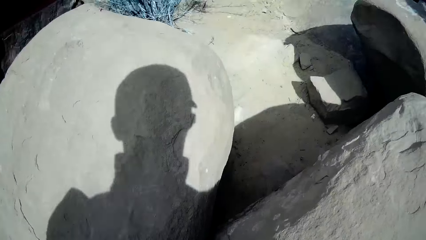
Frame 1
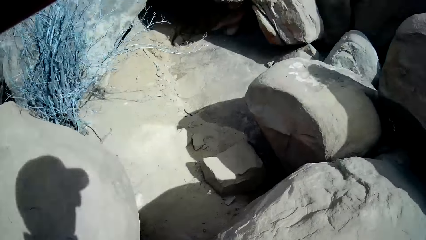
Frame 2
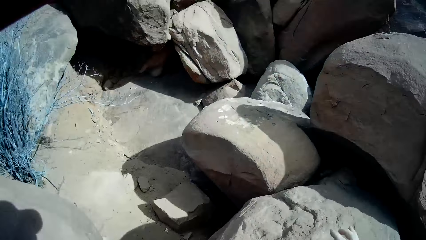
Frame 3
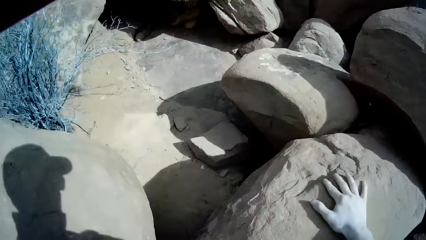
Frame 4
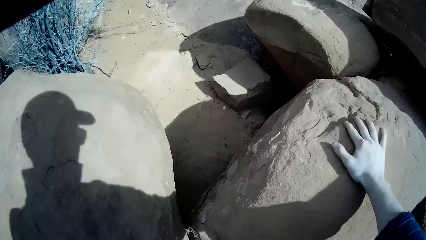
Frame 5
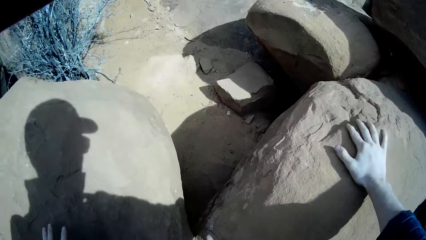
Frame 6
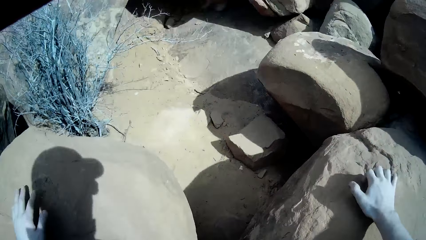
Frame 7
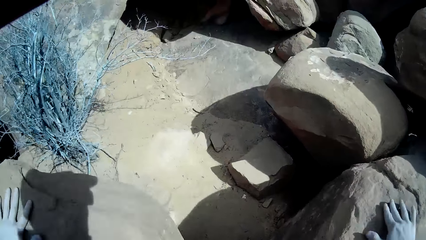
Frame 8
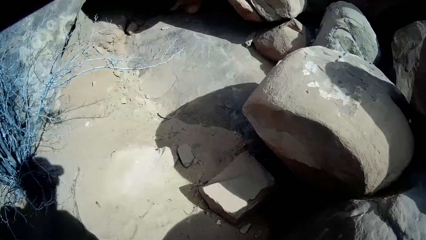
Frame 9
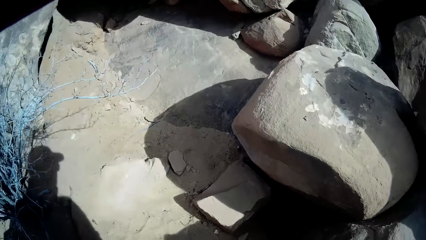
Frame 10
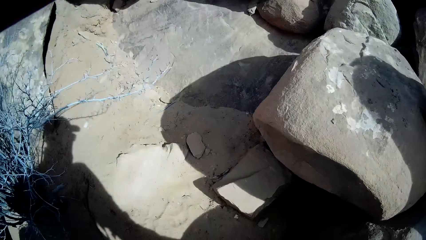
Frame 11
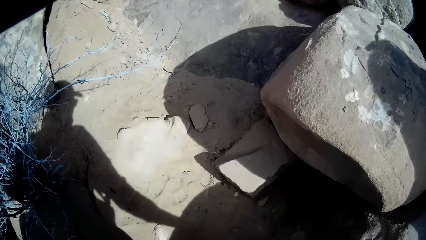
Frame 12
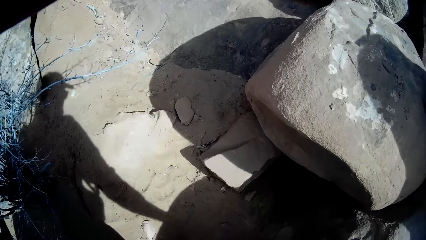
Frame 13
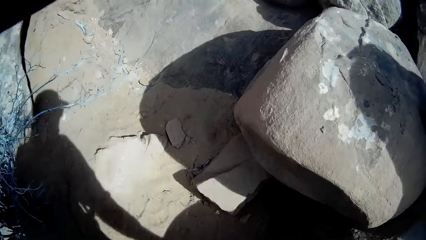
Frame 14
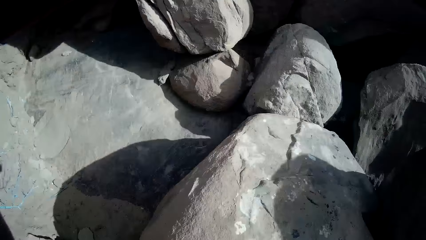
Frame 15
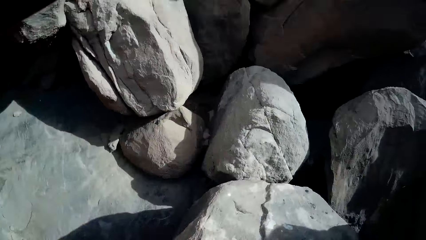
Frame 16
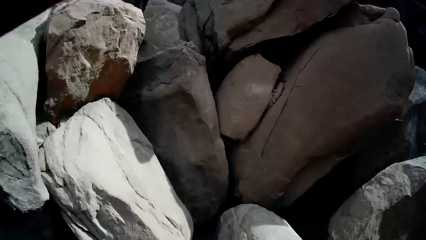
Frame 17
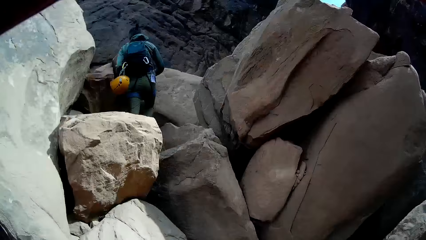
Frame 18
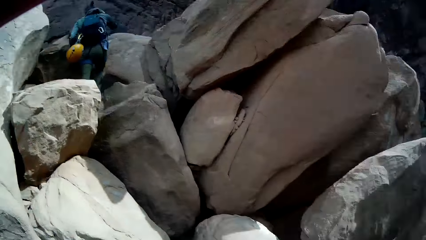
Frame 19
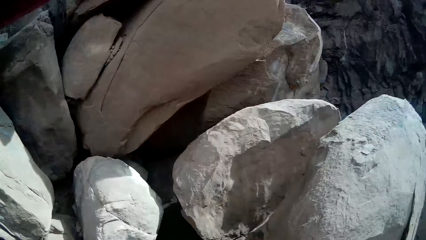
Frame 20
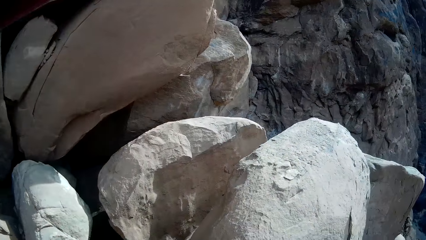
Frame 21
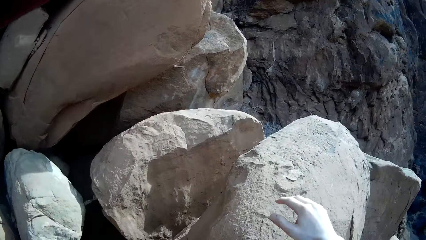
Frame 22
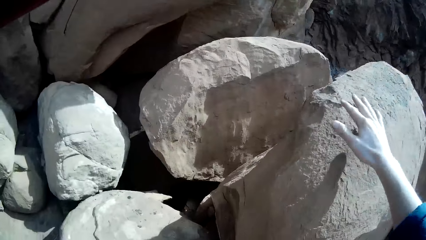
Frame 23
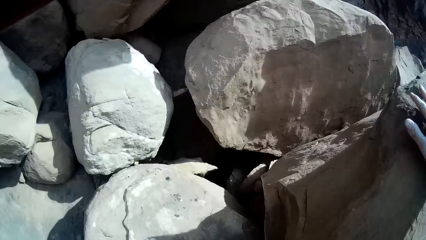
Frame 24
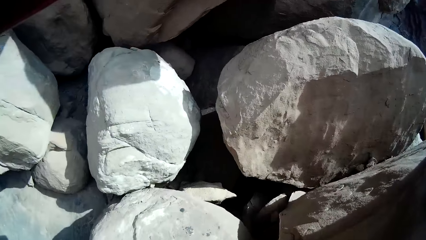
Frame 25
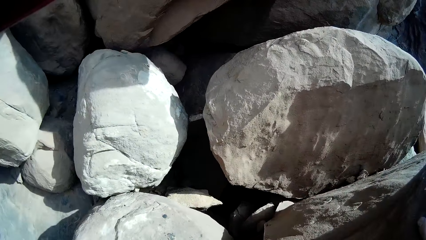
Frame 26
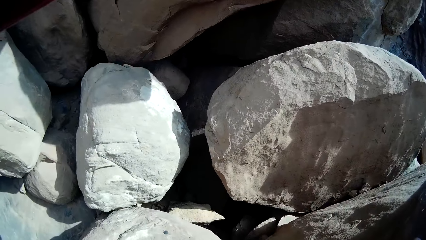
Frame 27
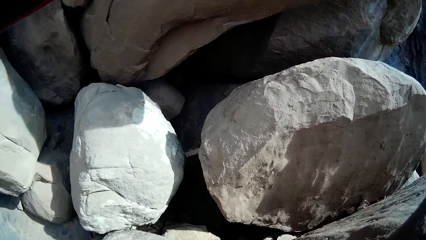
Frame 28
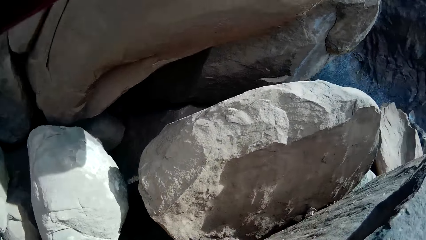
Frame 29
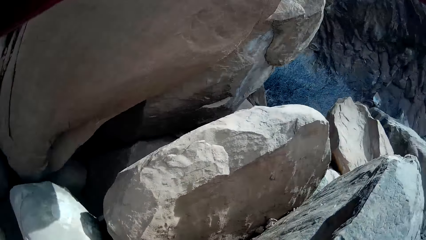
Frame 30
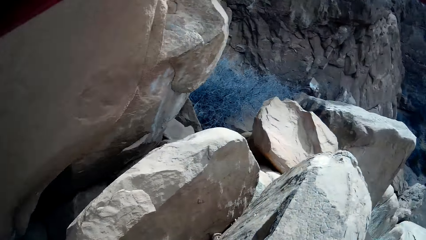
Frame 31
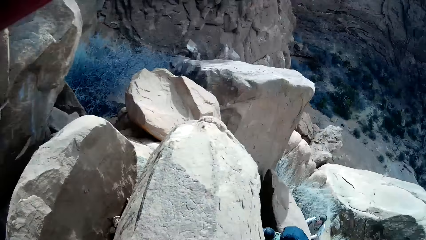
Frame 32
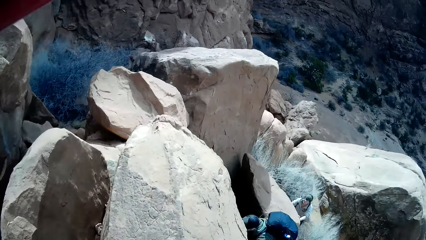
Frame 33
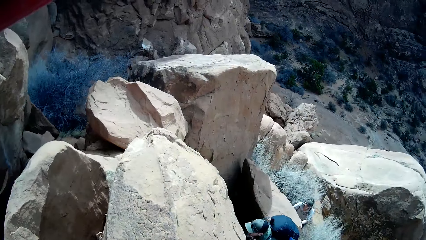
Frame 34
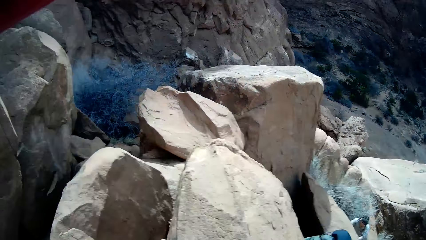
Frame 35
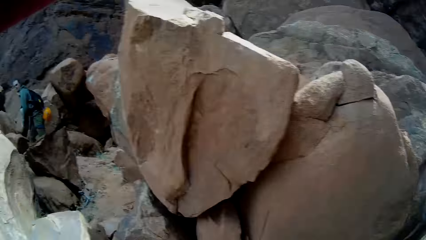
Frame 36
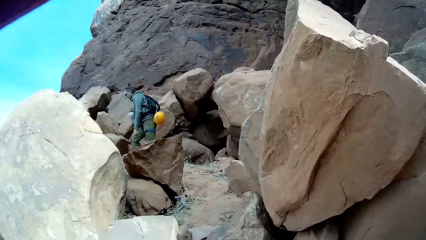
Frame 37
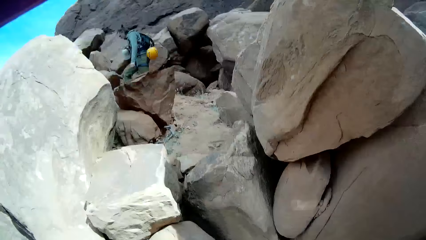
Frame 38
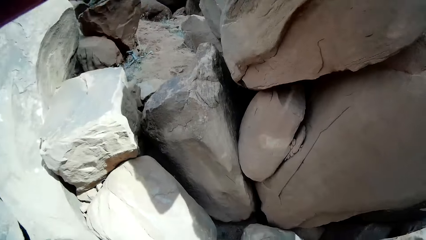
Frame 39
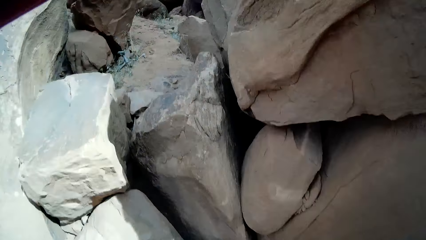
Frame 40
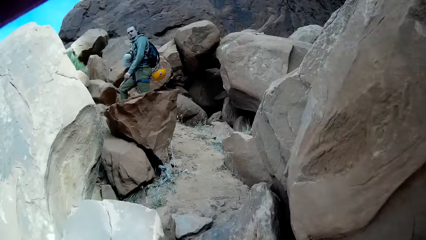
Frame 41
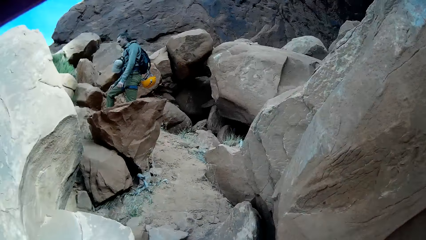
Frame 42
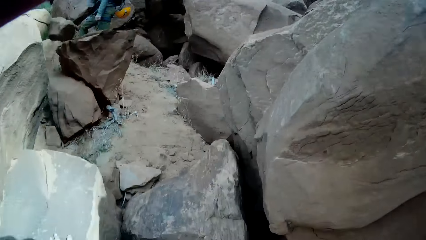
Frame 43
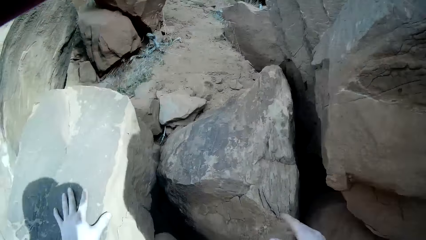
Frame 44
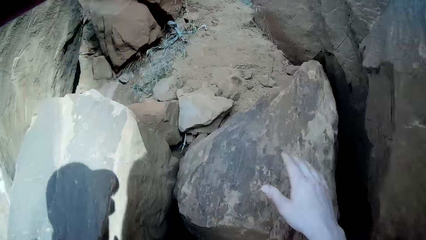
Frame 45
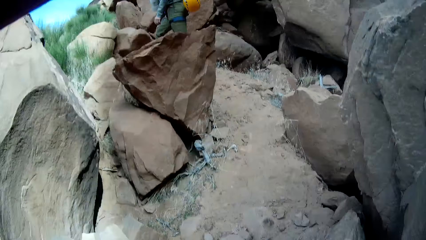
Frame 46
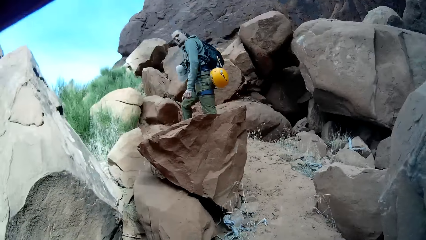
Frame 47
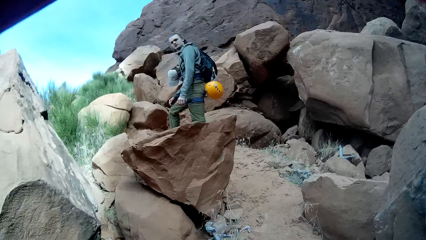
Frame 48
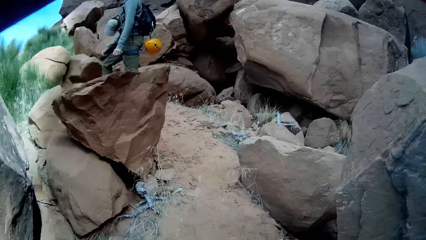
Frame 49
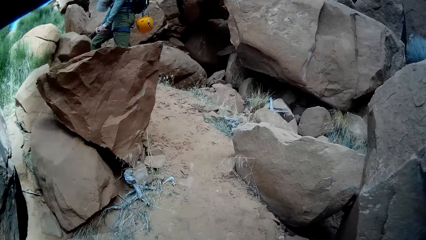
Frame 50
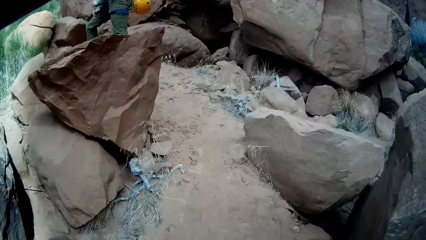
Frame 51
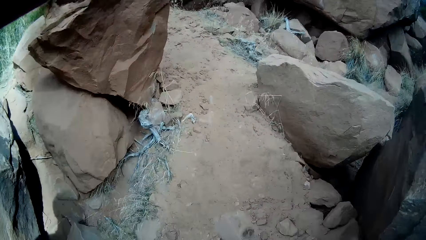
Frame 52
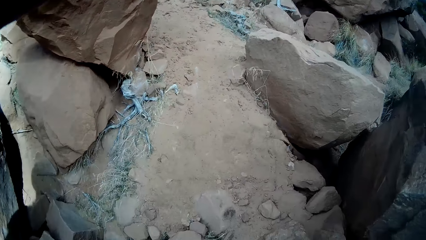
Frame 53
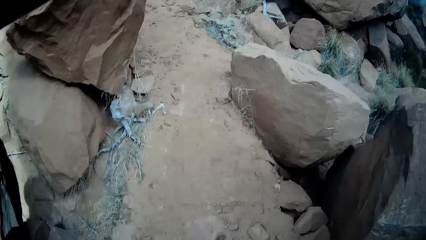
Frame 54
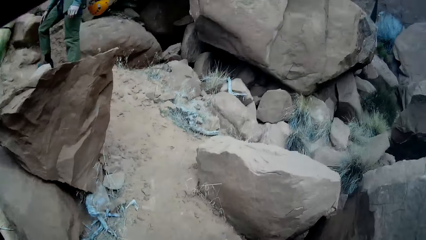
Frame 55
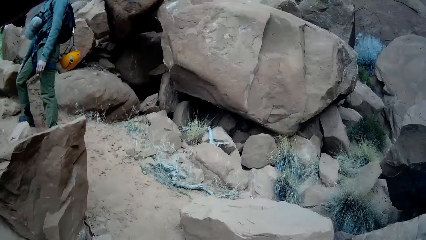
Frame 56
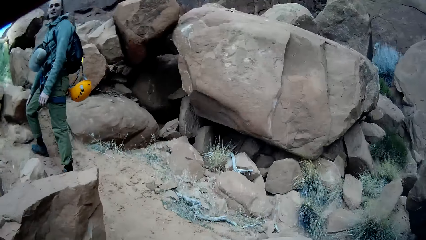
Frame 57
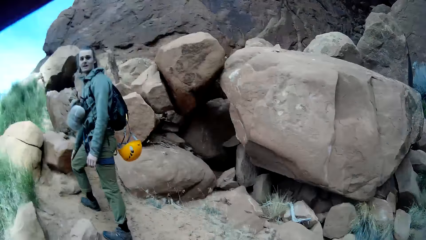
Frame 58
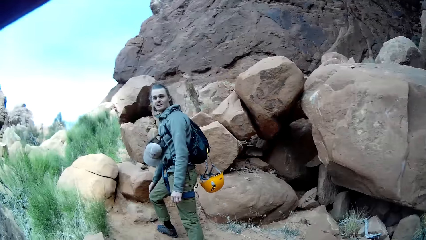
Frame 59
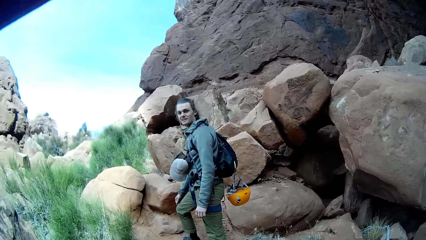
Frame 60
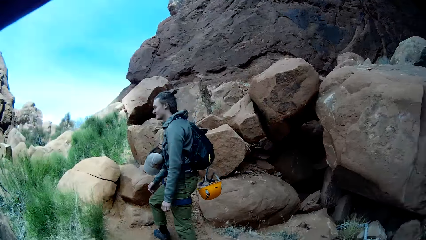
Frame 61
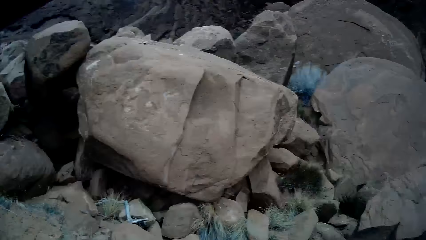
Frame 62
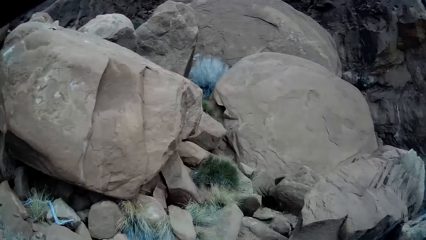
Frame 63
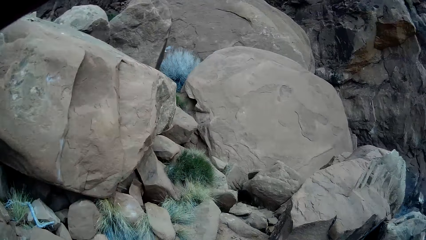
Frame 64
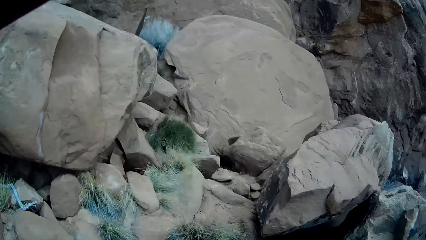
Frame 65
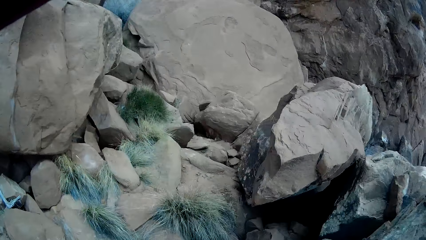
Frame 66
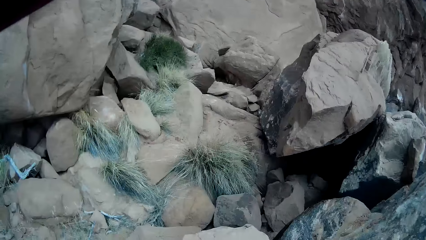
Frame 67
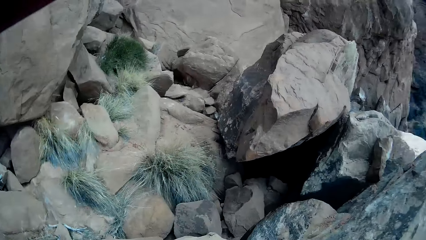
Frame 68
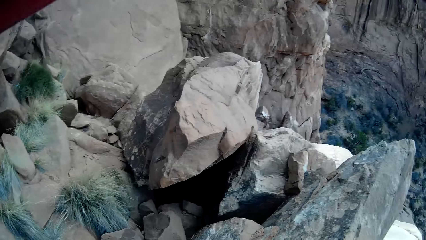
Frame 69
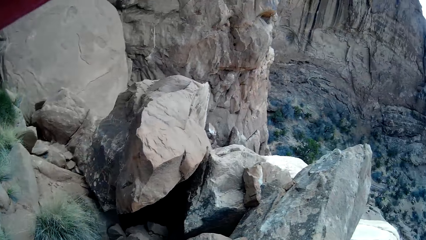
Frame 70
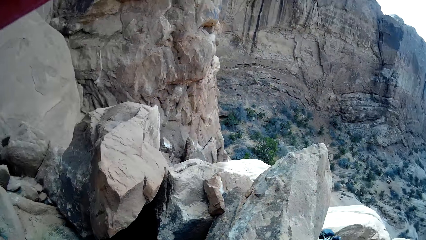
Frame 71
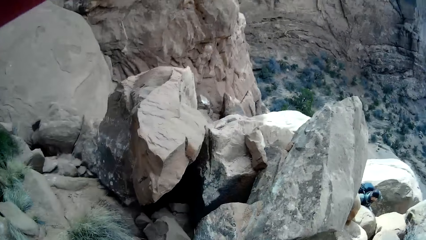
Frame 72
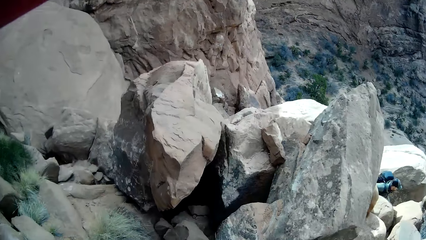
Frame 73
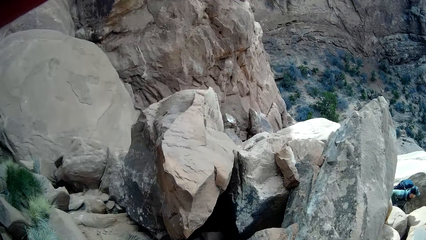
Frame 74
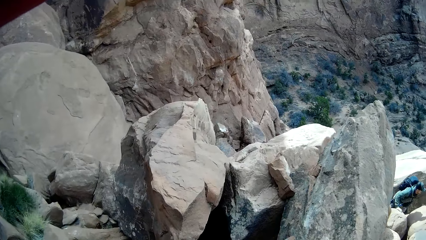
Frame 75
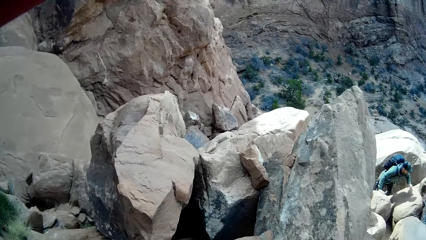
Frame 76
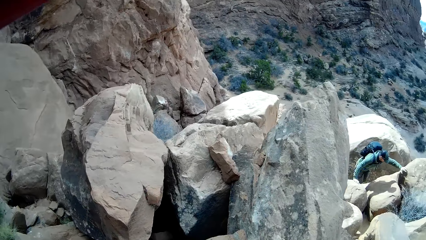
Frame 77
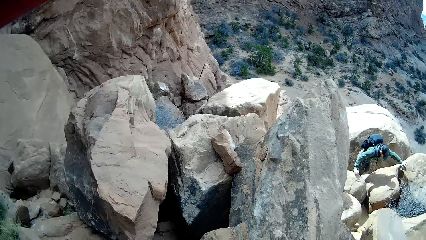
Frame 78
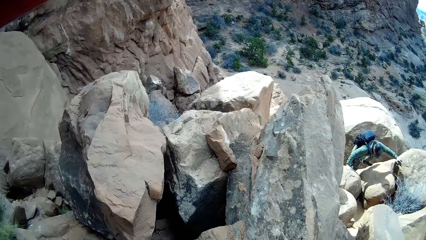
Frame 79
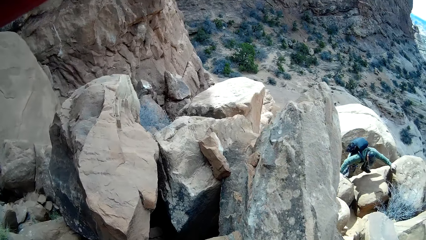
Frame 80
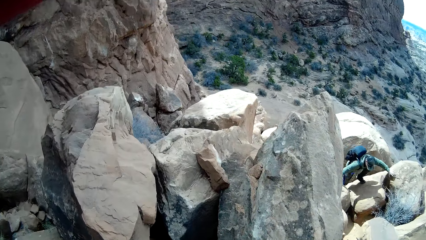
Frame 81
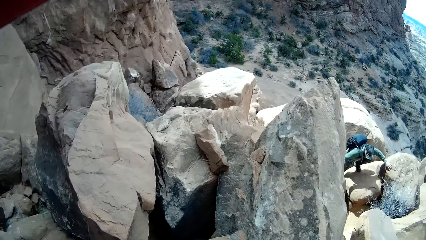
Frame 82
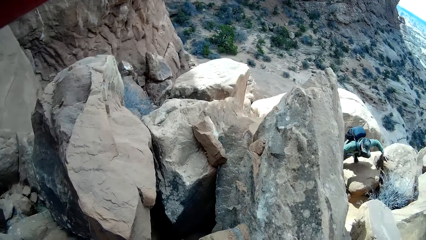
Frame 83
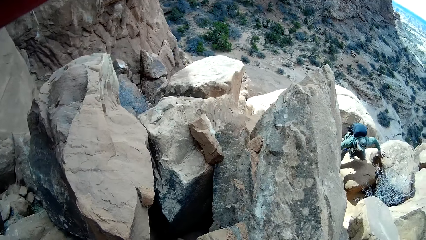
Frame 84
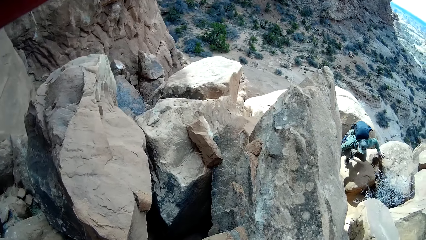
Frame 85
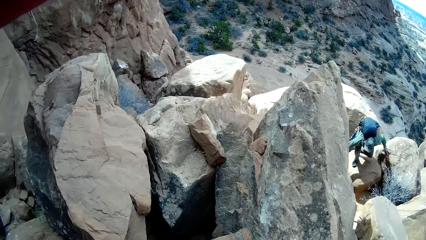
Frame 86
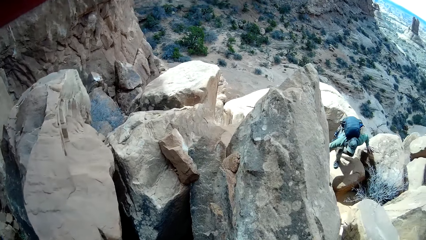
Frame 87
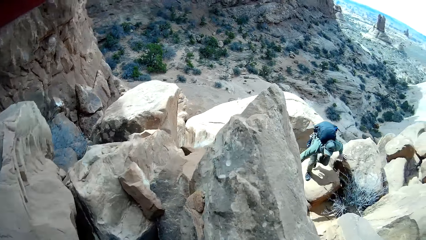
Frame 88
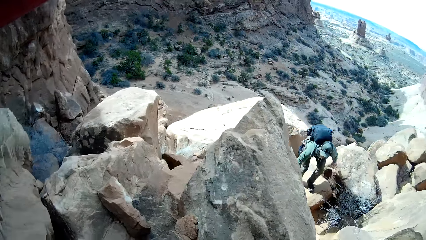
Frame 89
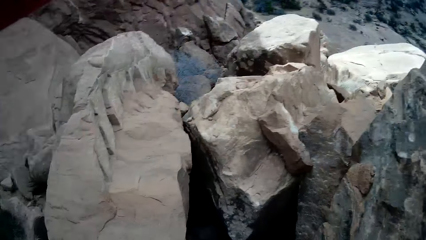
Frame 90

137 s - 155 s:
A lady climbs on a rocky mountain. The camera wearer looks around the rocky mountain and climbs the rocky mountain. A person stands on the rocky mountain. The camera wearer climbs on the rocky mountain. The lady stands on the rocky mountain. The camera wearer looks down the mountain. The person climbs the rocky mountain.
